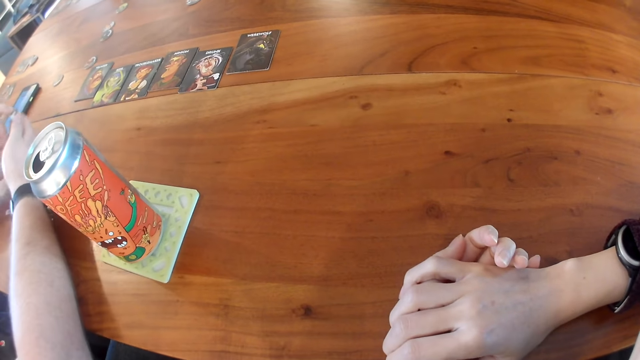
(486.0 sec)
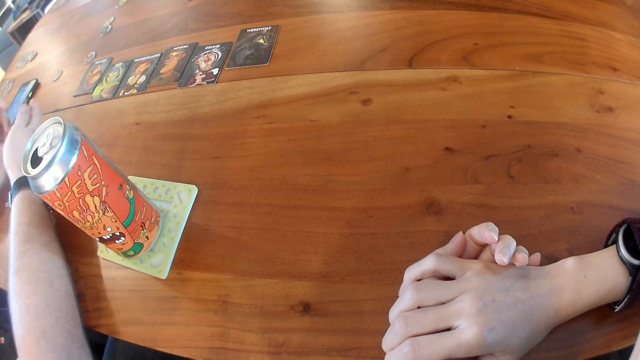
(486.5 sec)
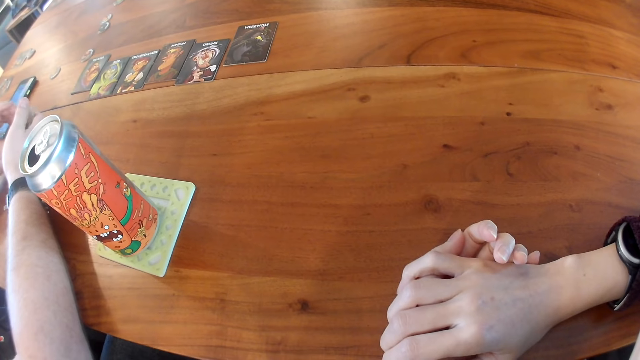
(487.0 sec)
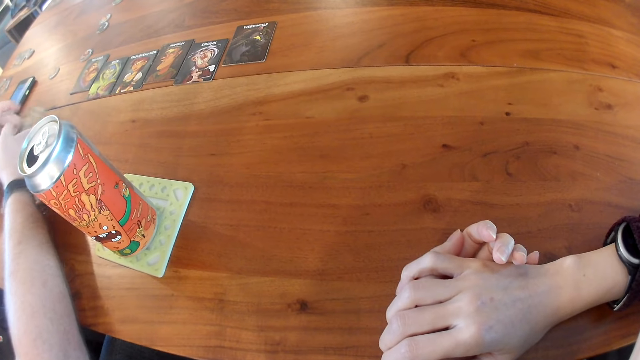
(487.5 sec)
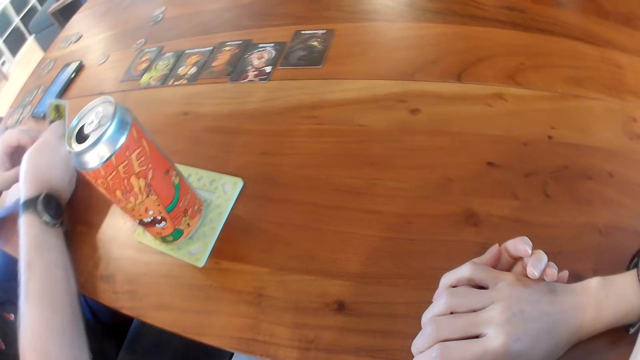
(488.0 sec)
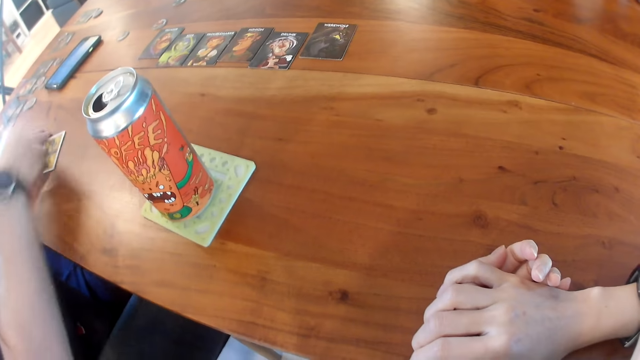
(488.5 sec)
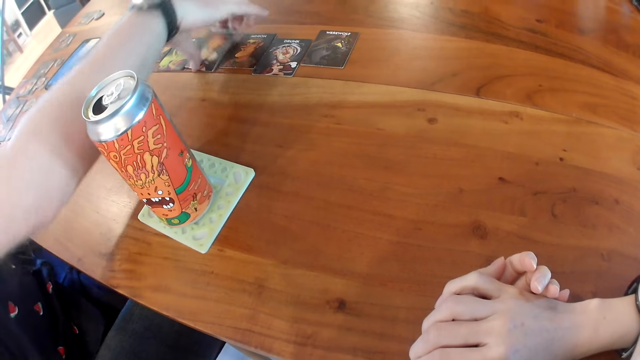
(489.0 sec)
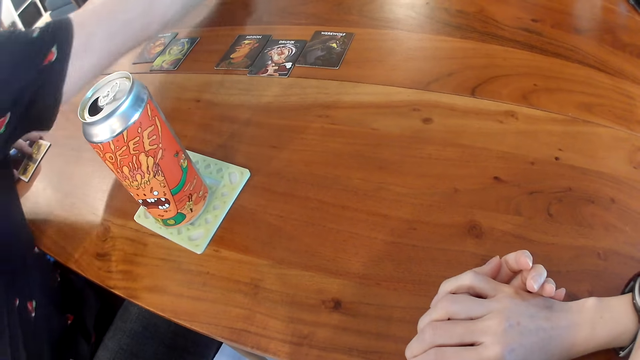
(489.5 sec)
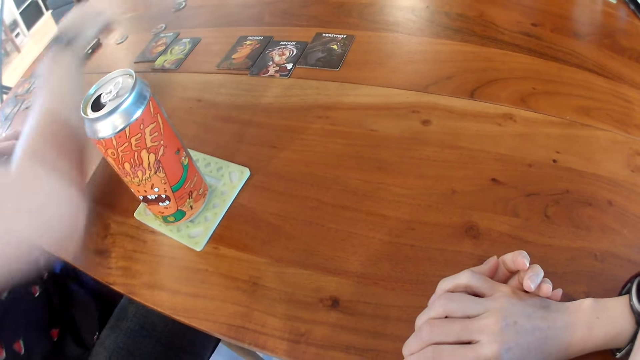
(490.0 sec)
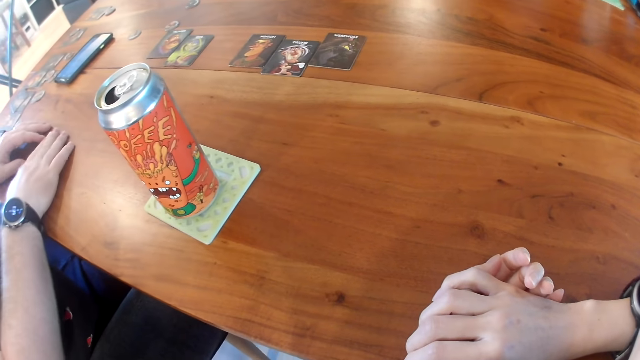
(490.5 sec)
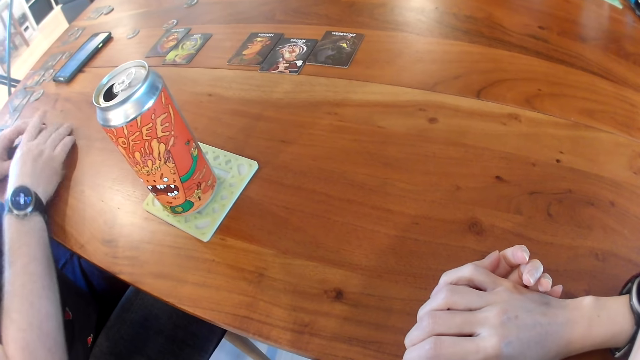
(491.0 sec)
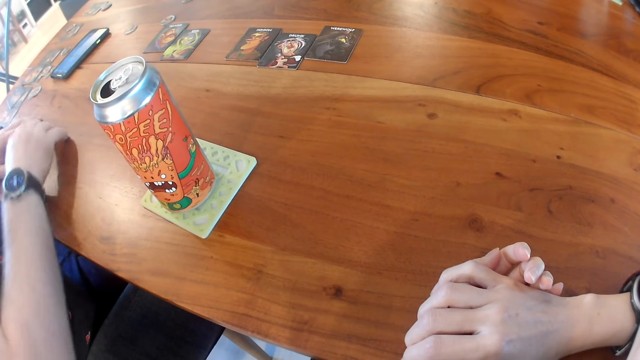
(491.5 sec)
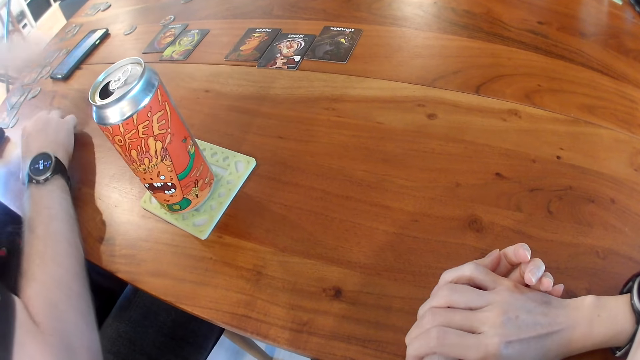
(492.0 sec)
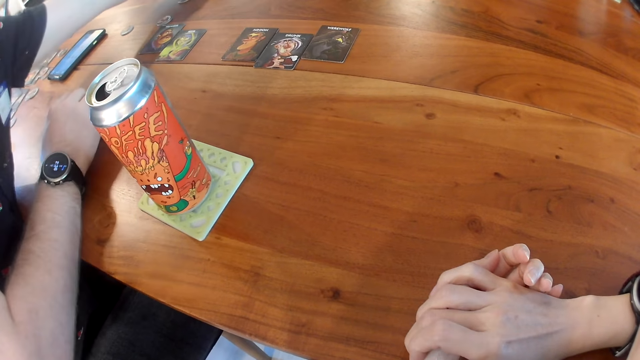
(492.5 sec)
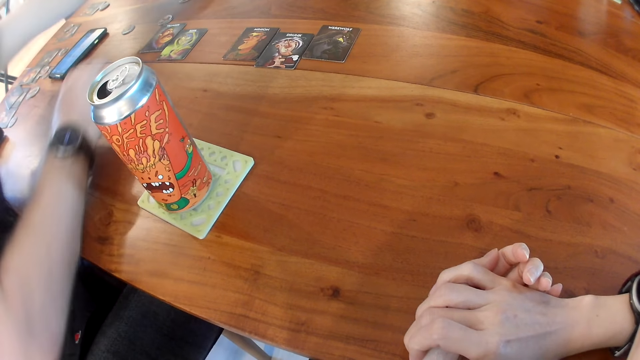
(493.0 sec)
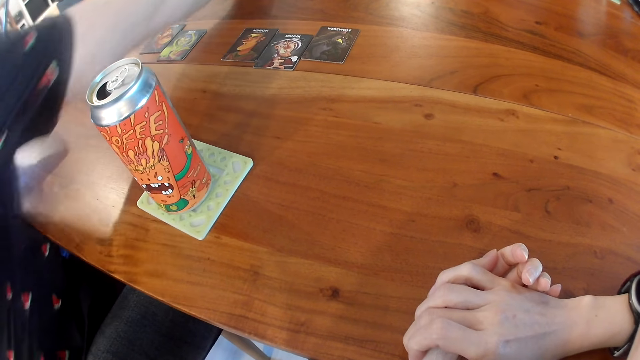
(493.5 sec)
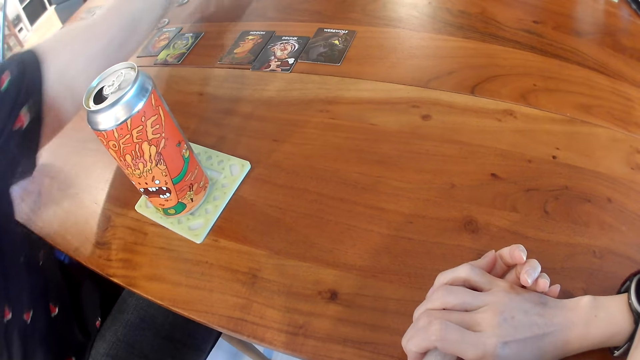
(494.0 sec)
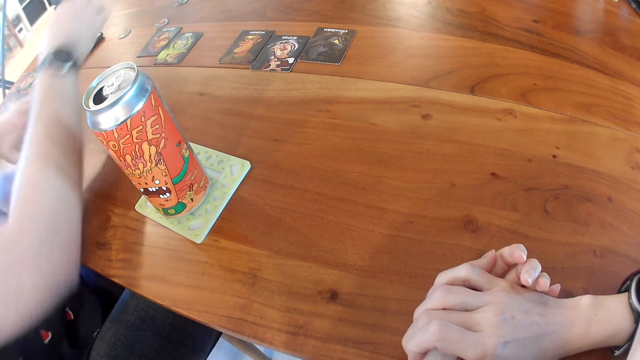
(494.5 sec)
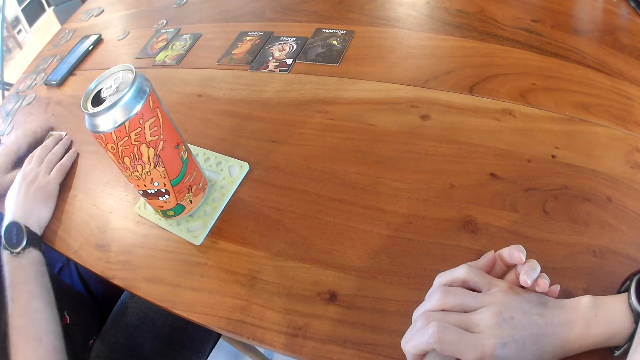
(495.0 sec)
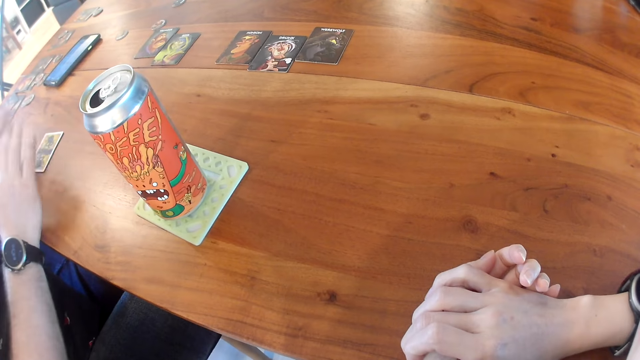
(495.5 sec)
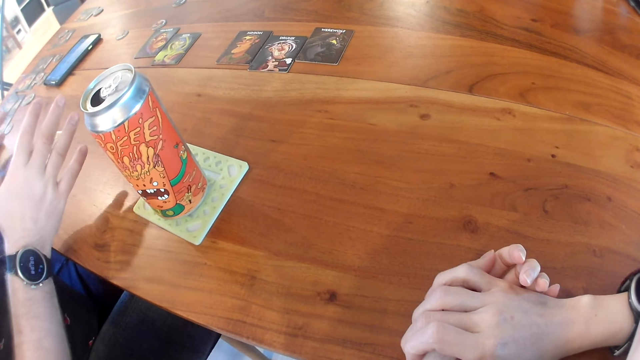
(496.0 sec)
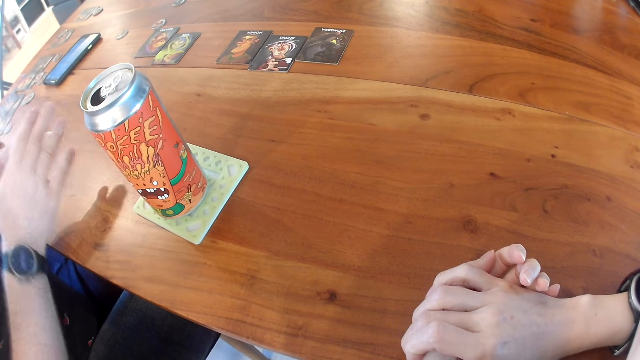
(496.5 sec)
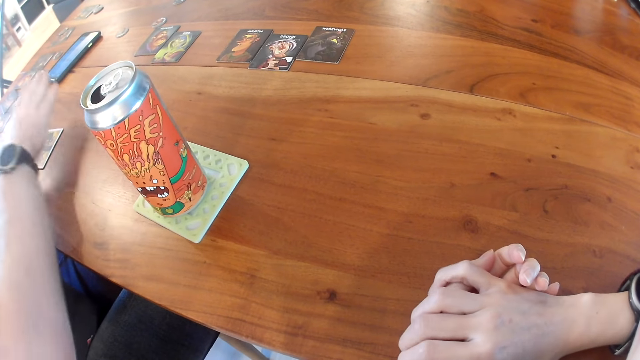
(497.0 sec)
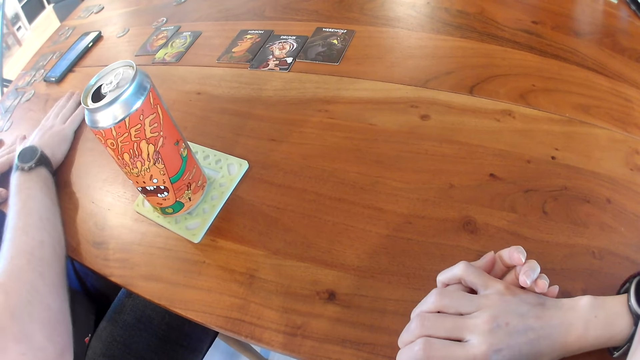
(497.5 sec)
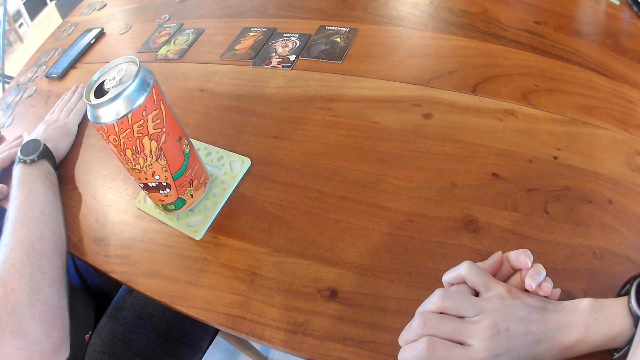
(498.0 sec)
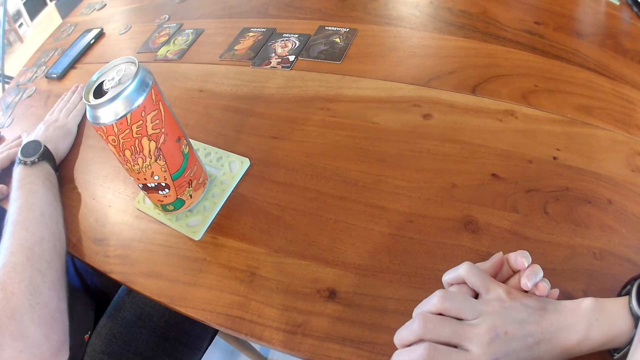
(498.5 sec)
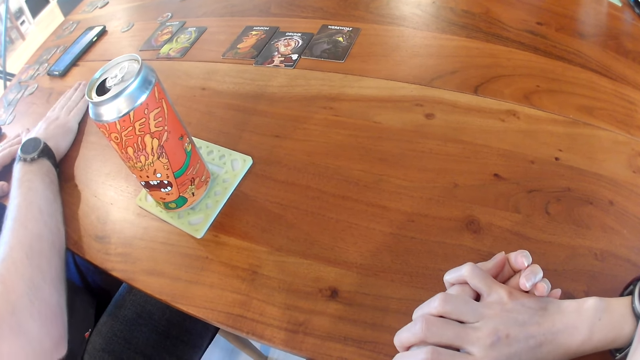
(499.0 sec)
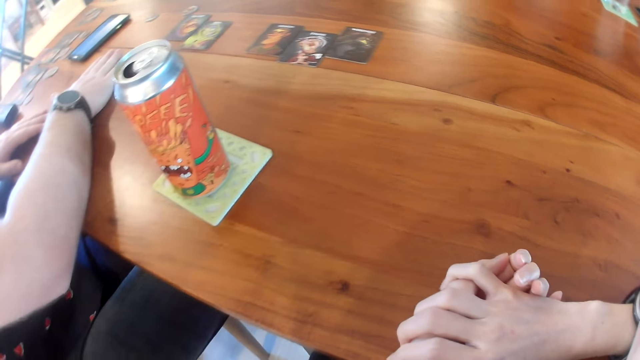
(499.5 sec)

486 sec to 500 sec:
A man drops the card on the table with his right hand. The man picks up the card on the table with his right hand. The man talks. The man picks up the card on the table with his left hand. The man places both hands on the card. The man places his right card on the card on the table.

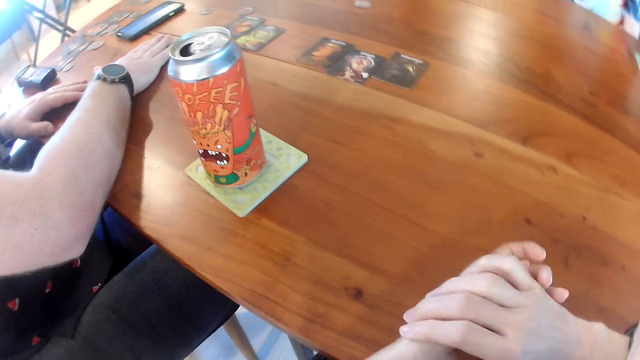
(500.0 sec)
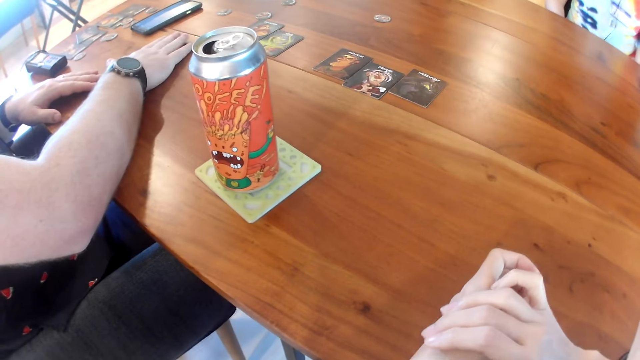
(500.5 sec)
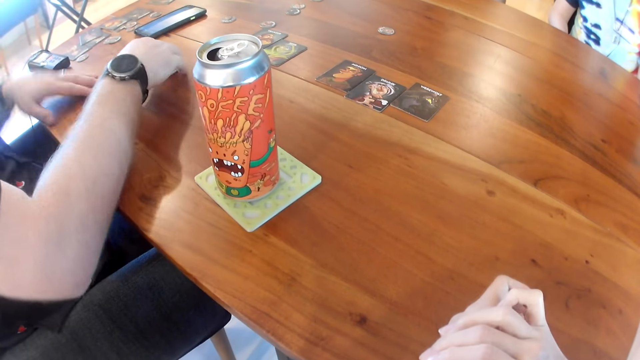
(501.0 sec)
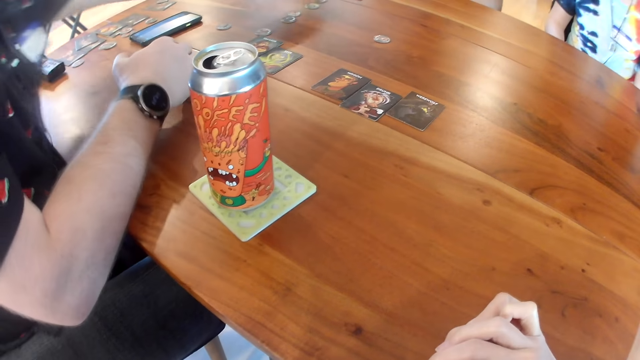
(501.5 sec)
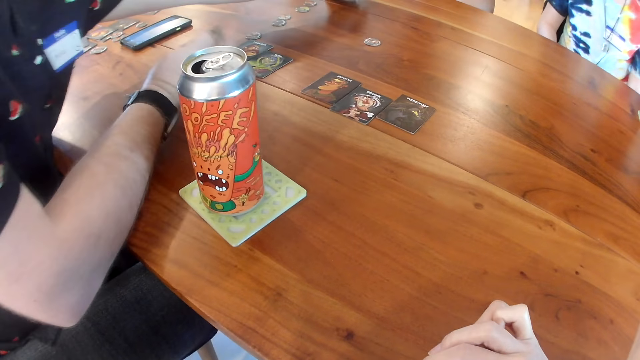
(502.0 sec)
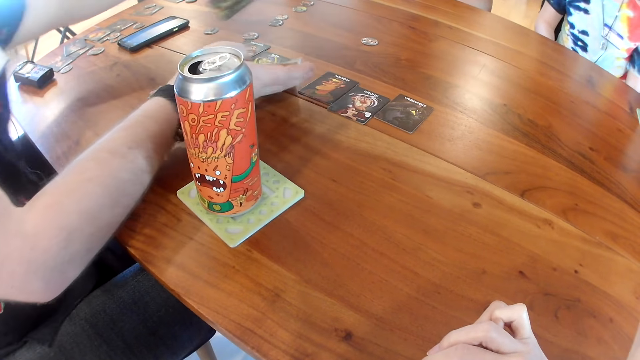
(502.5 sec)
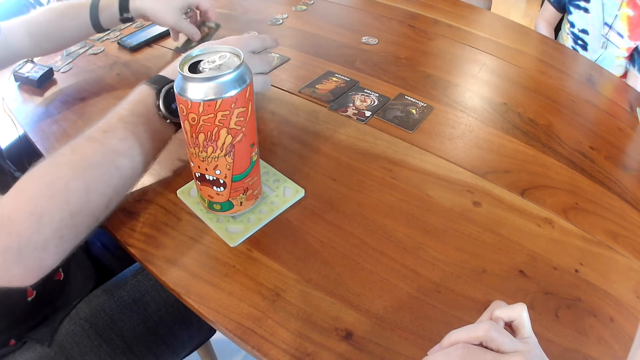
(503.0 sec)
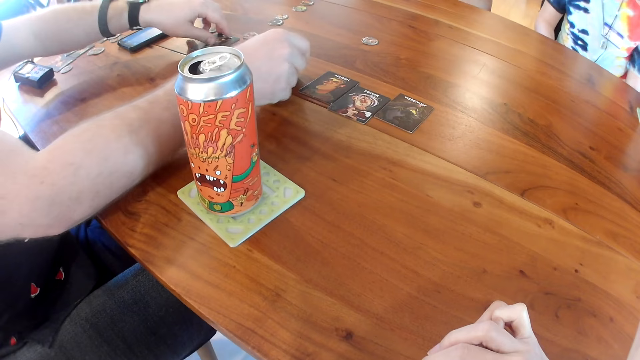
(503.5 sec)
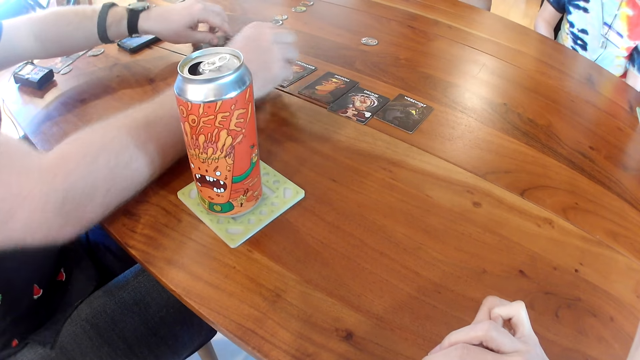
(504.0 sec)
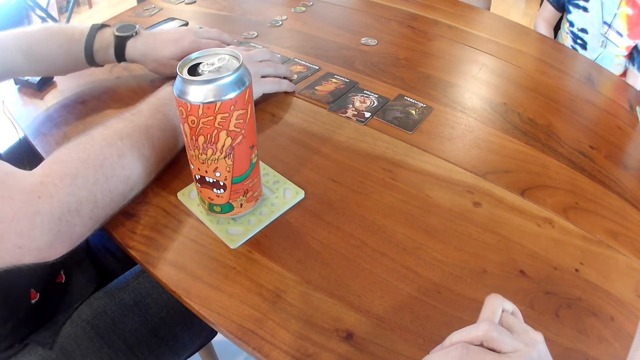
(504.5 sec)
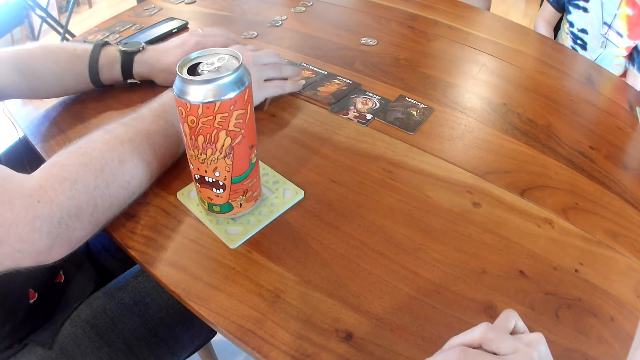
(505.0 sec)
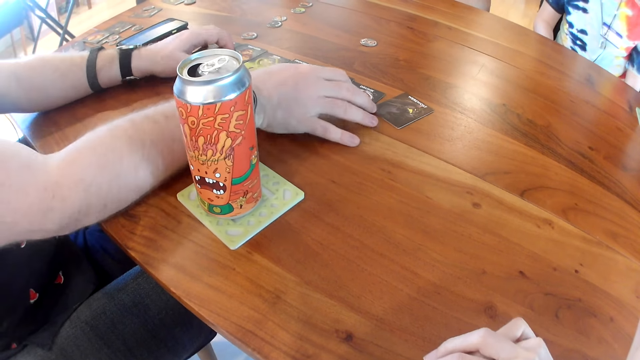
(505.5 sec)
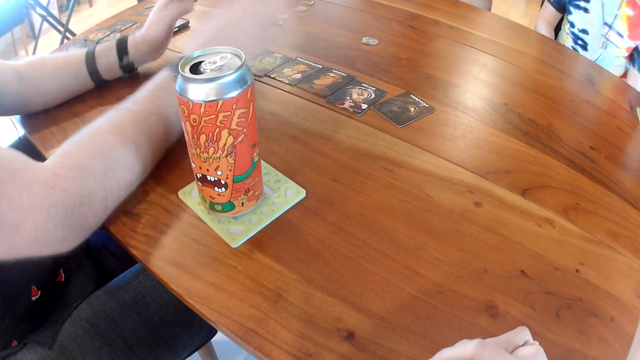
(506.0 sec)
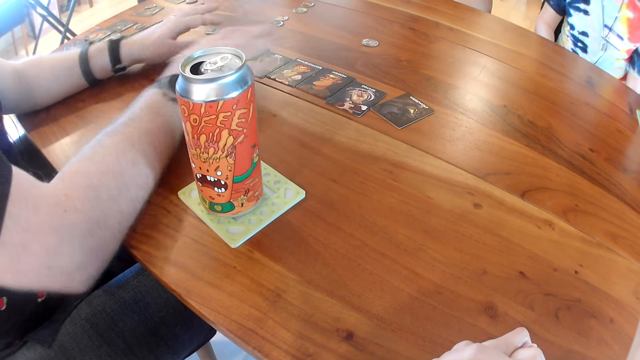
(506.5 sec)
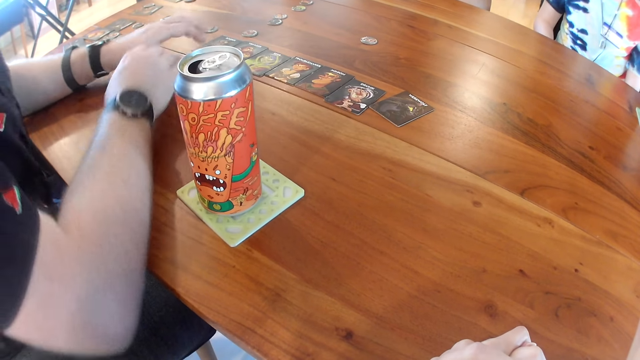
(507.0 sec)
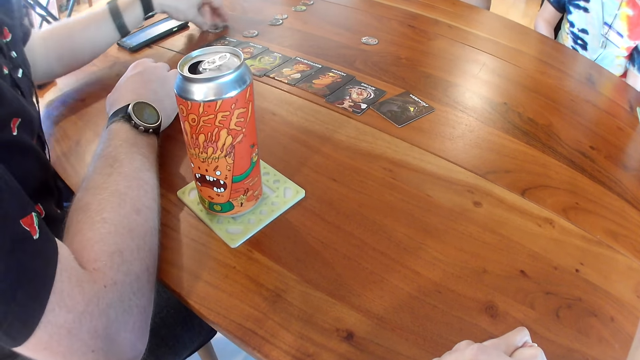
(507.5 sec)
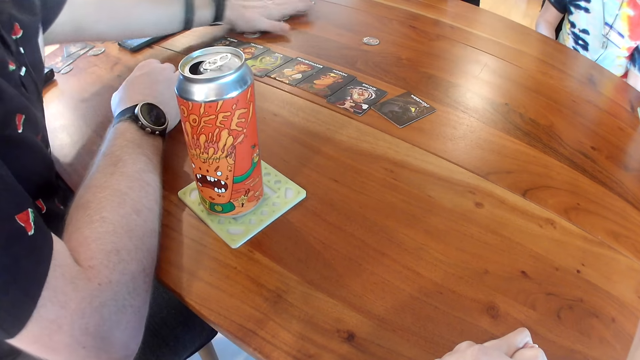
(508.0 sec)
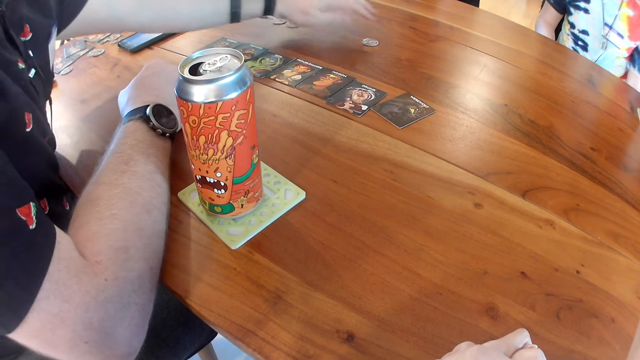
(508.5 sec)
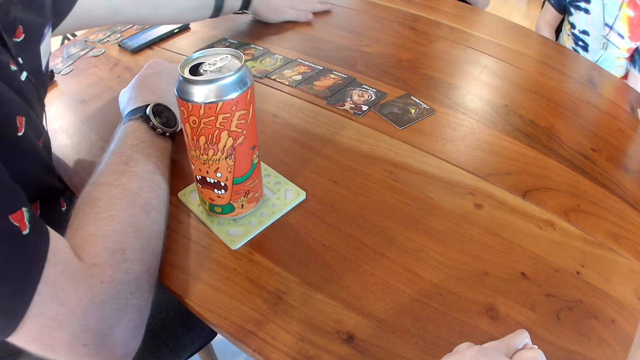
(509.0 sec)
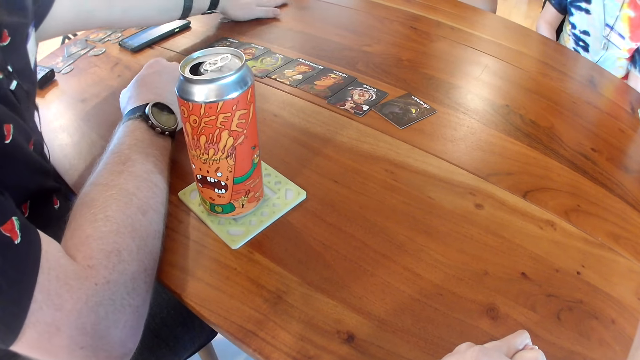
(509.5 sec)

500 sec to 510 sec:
Someone talks. A man picks up the card on the table with his right hand. The man picks up the card on the table with his left hand. The man drops the card on the table with his left hand. The man drops the card on the table with his right hand. The man talks. The man touches the cards on the table with both hands. The man moves the tokens on the table with his left hand.
